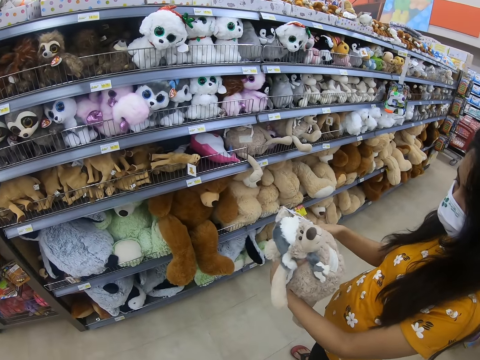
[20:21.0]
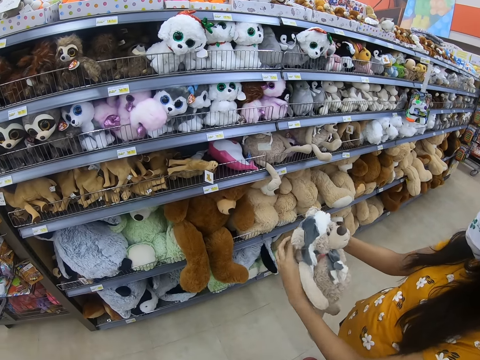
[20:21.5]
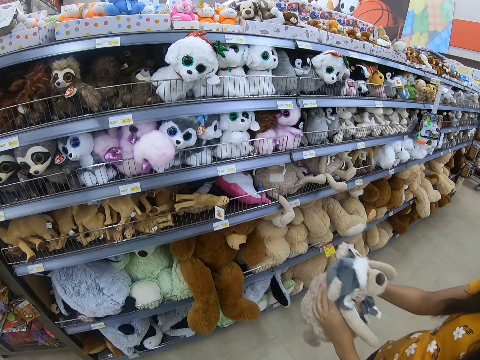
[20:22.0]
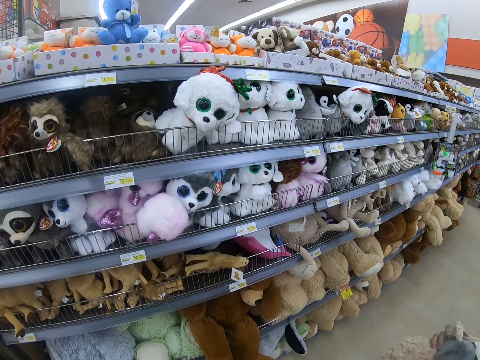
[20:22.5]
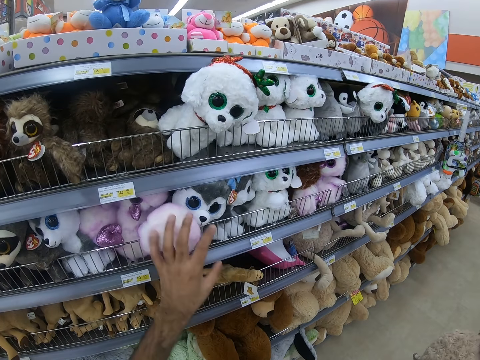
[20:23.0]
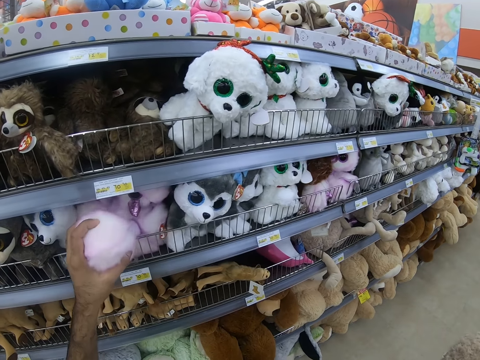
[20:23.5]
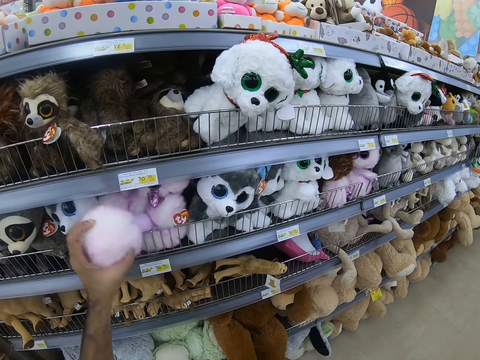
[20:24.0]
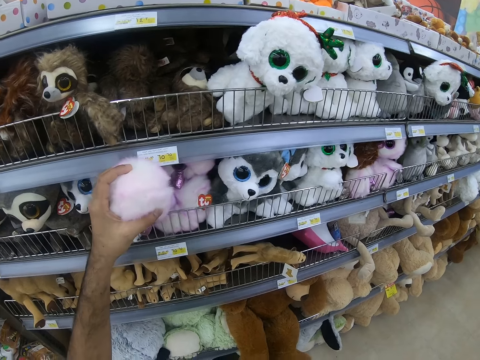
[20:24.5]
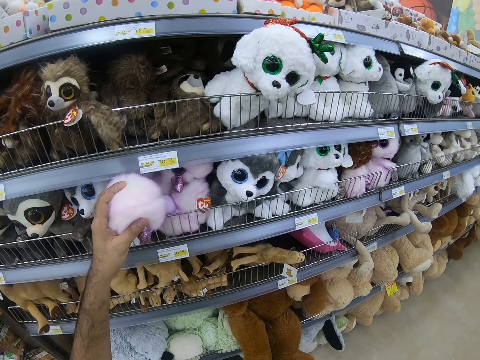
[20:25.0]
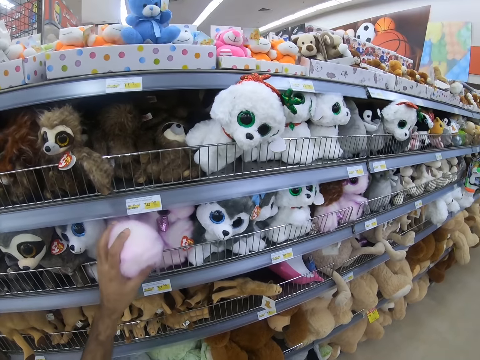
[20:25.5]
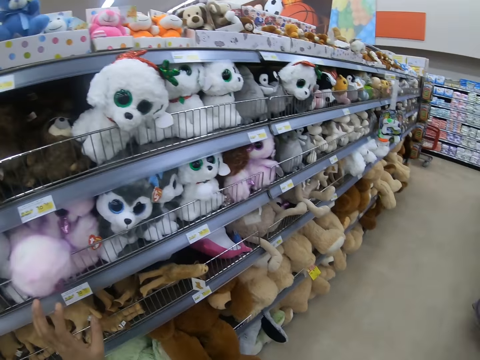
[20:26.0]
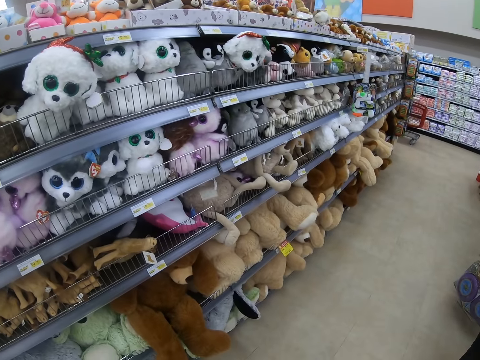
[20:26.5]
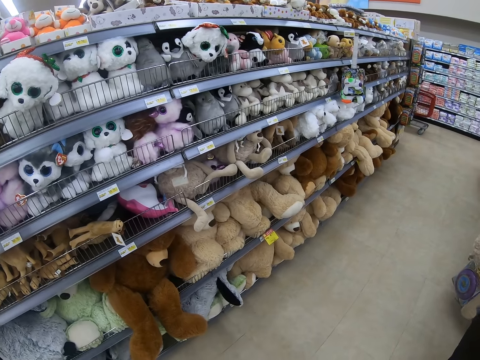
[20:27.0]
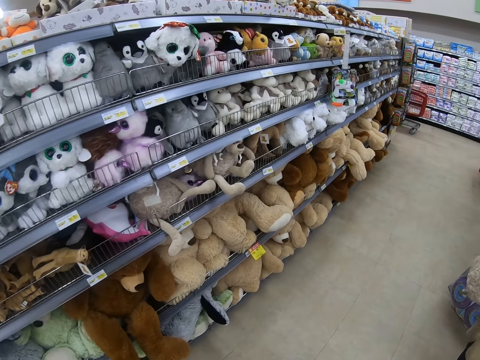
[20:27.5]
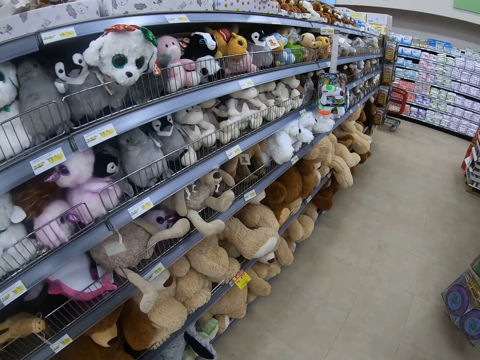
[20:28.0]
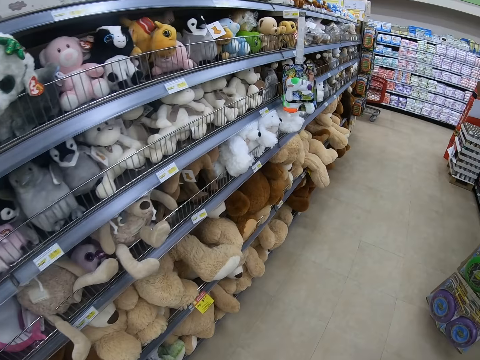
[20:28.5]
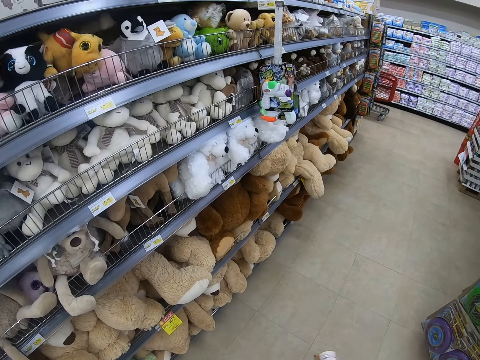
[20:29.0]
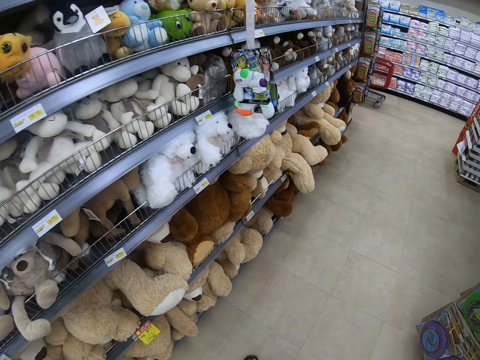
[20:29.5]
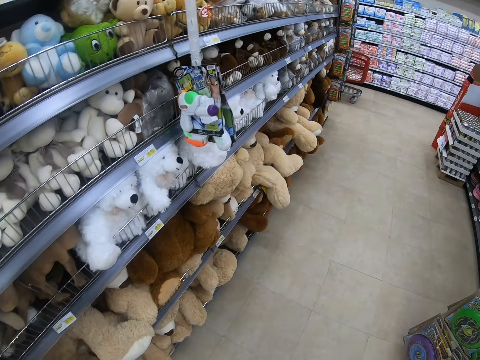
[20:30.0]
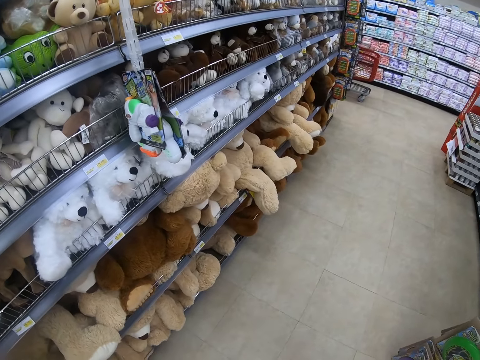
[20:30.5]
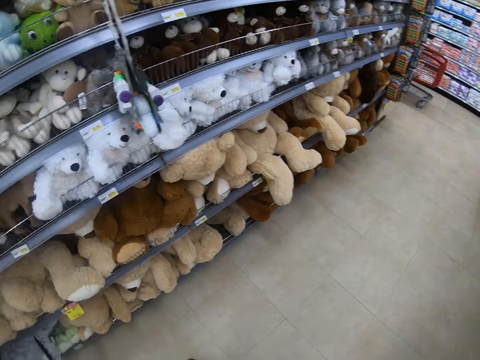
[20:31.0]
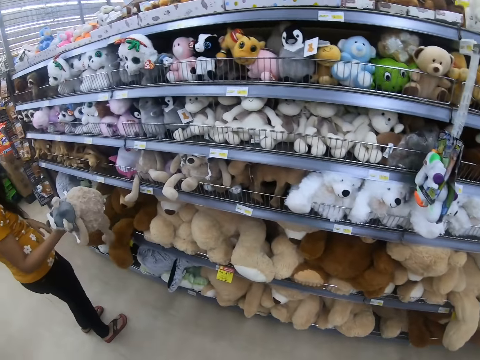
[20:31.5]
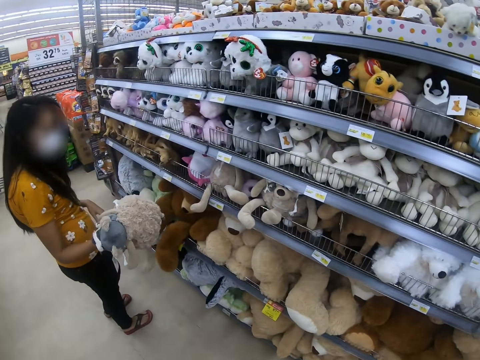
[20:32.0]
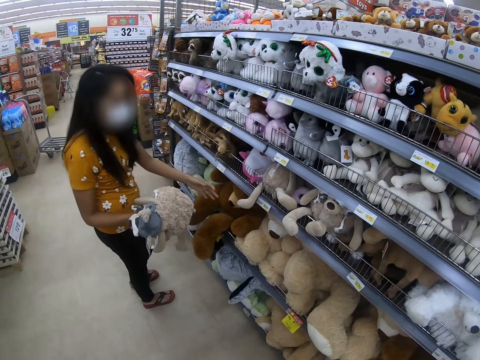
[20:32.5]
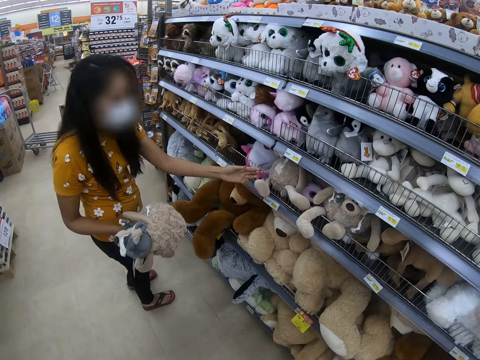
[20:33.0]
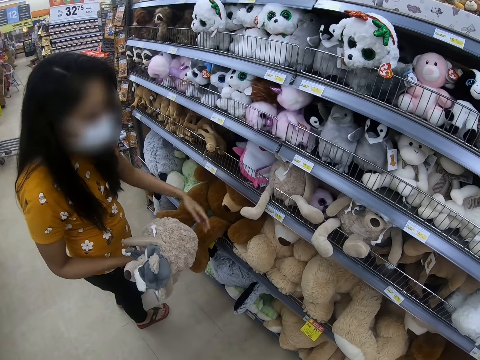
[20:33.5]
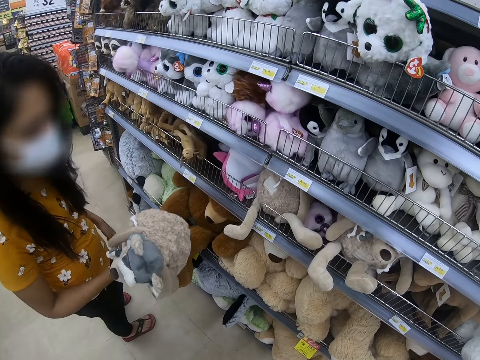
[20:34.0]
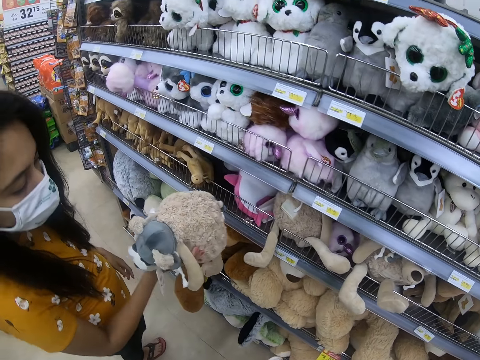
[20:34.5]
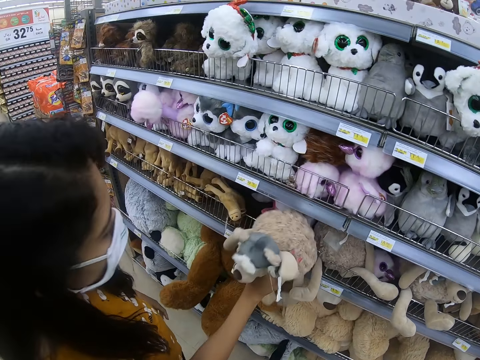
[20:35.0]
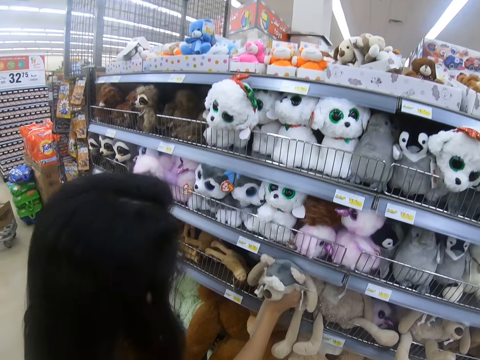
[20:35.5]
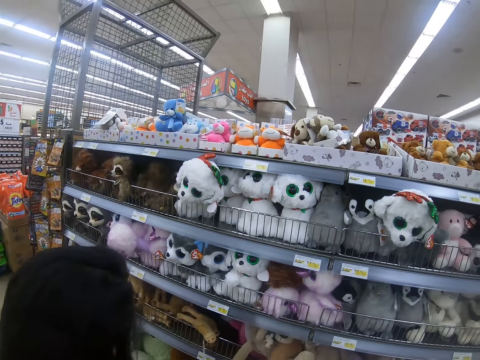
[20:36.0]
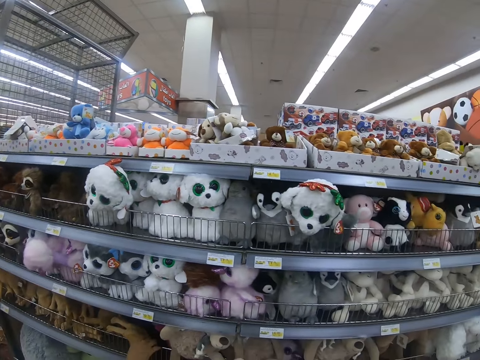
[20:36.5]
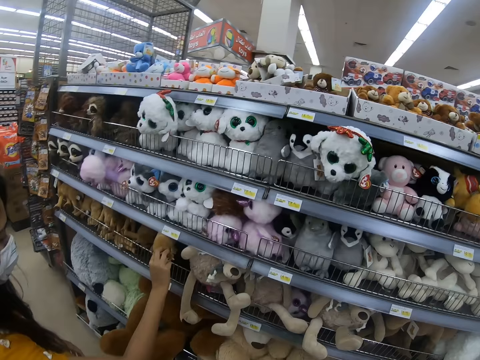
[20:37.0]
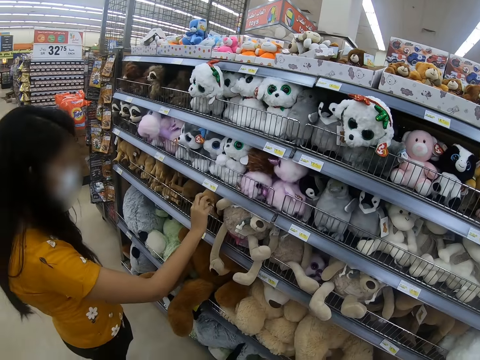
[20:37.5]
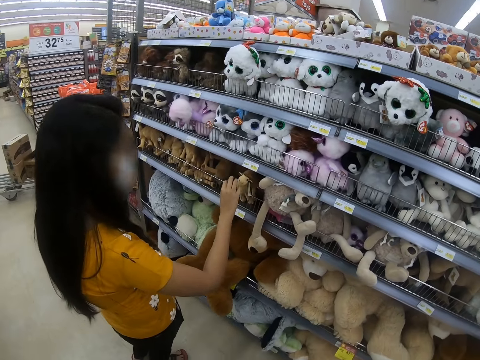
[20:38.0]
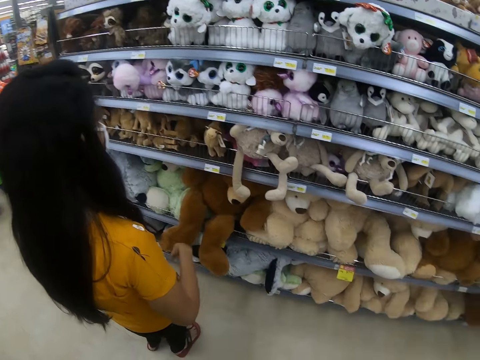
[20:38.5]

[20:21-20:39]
The camera wearer touches a doll on a shelf. They look around the supermarket. A person picks up the doll on the shelf, touches the doll on the shelf, and puts the doll on the shelf.

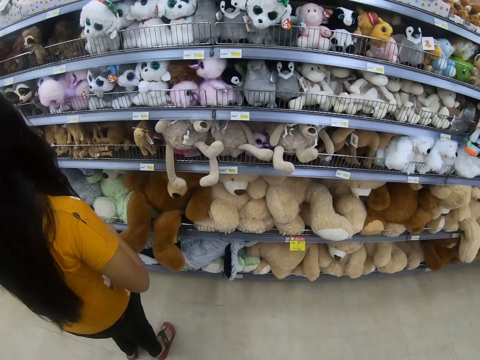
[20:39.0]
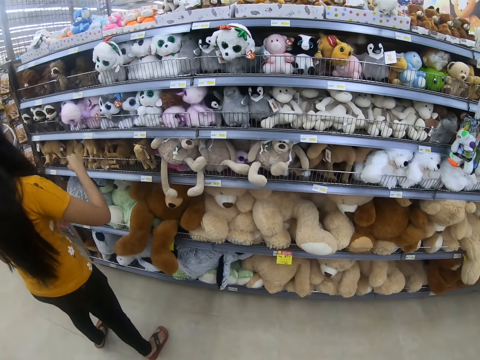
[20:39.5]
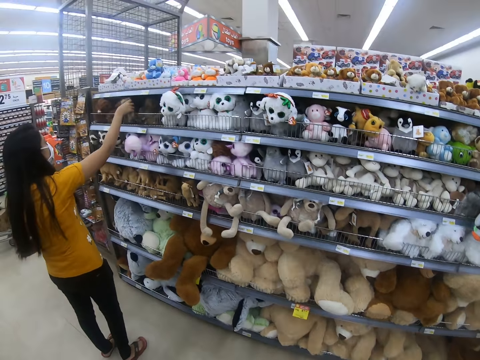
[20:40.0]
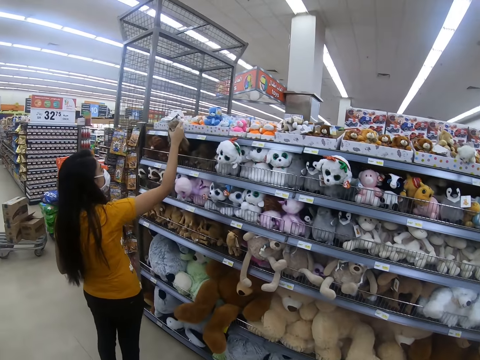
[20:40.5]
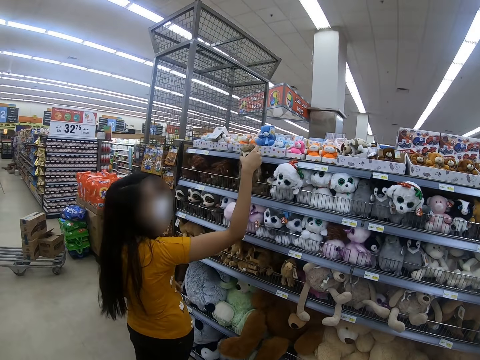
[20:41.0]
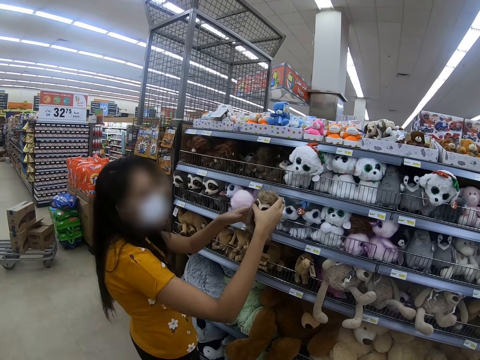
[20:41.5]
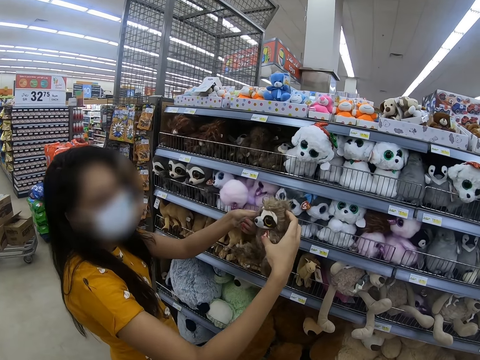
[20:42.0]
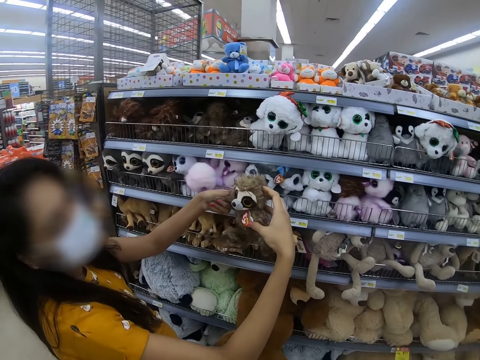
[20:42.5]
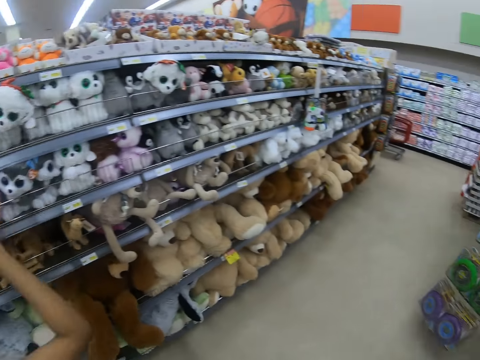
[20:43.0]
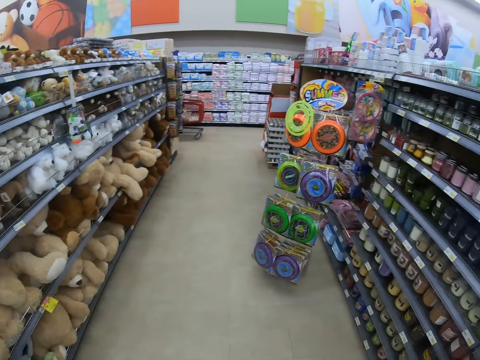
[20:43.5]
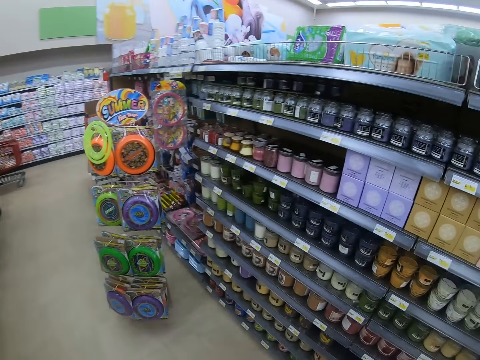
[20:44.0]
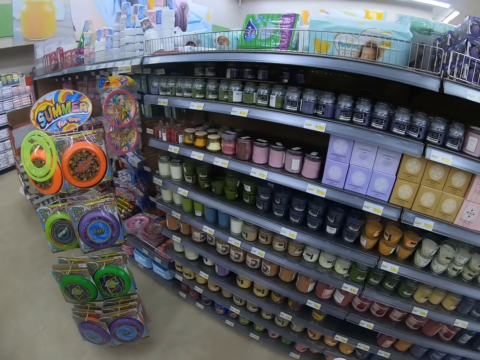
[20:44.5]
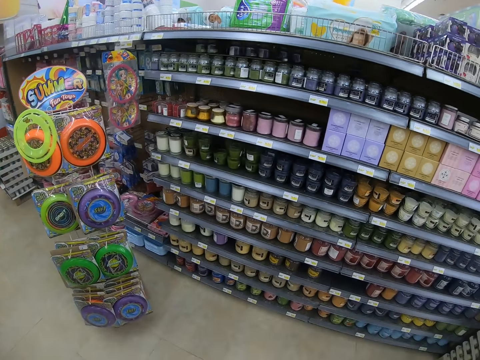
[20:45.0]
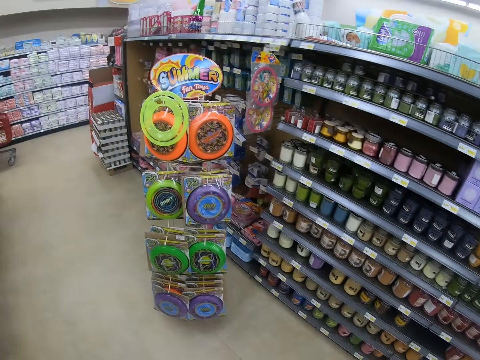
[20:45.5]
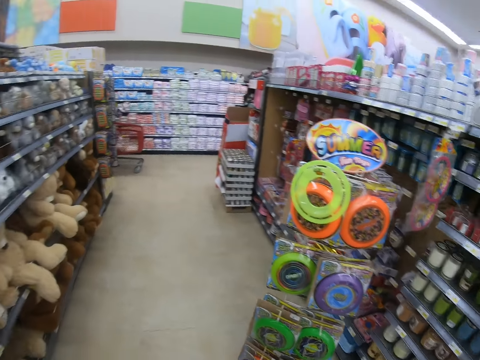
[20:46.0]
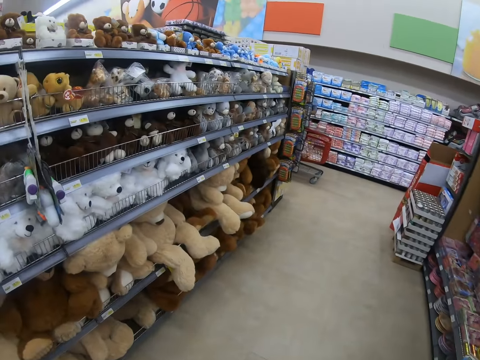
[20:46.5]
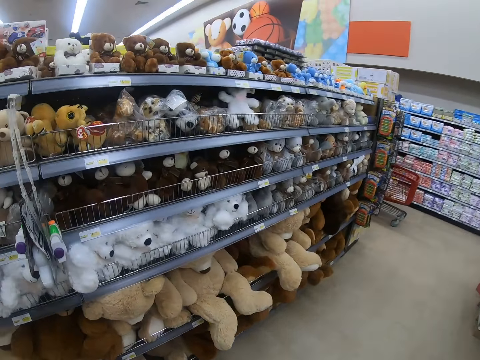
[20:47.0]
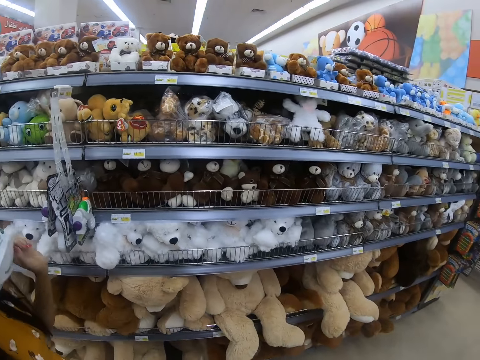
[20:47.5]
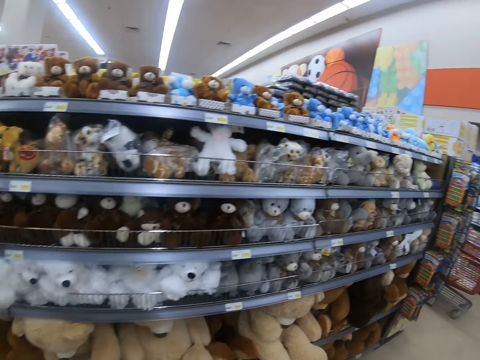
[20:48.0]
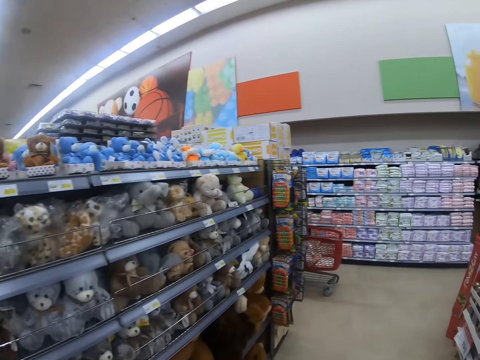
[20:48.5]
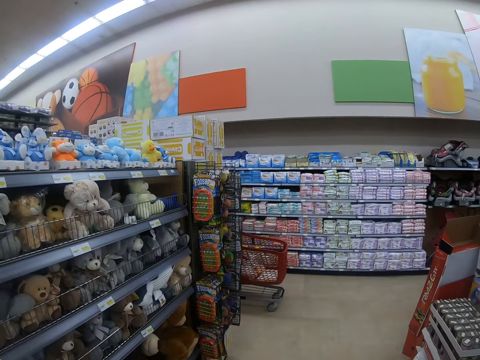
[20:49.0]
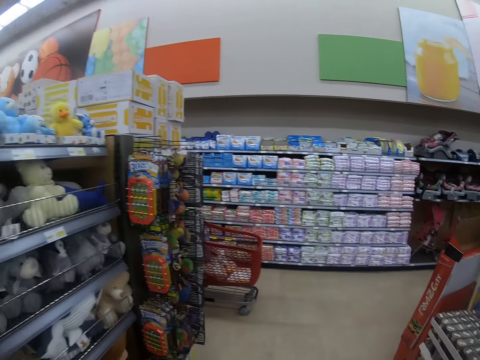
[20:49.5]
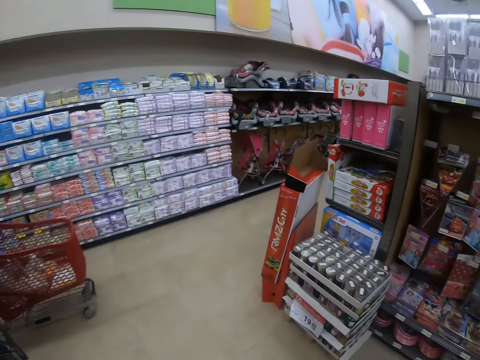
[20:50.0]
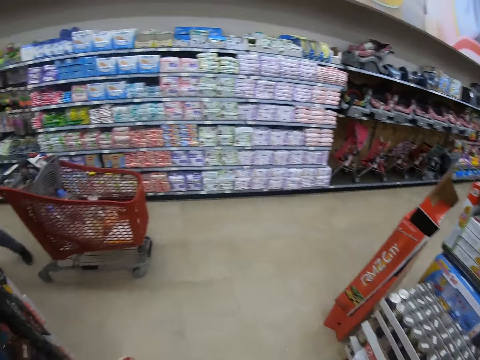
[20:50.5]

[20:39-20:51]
A person picks up a doll on a shelf. The camera wearer looks around the supermarket. They walk around the supermarket.
